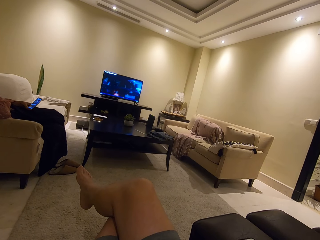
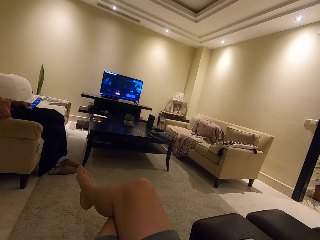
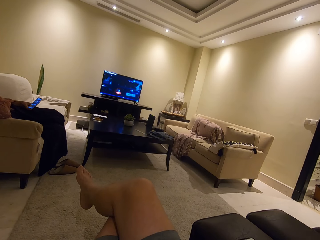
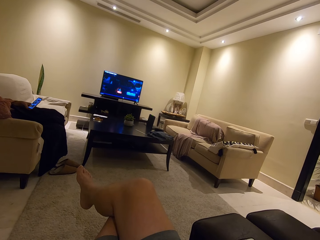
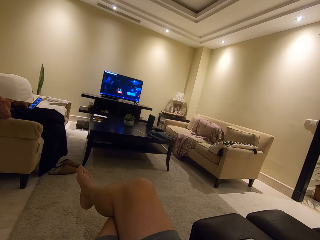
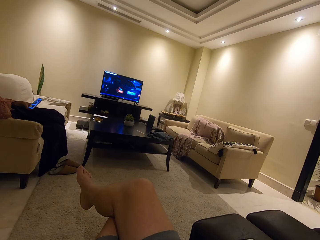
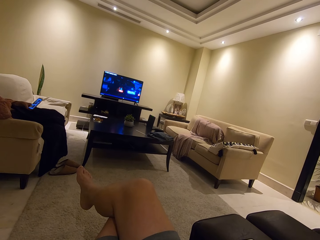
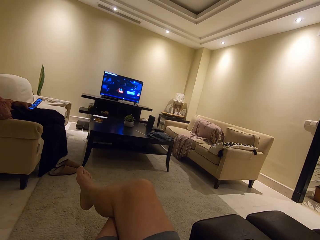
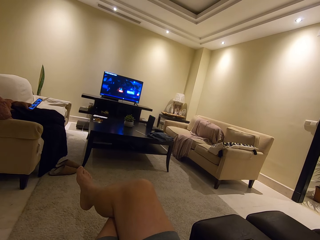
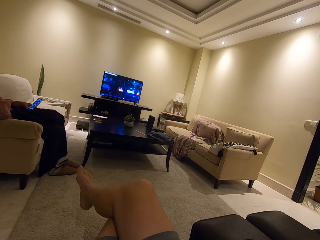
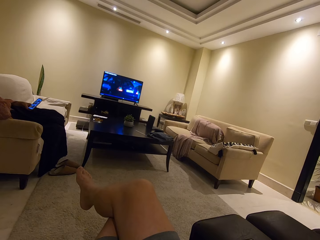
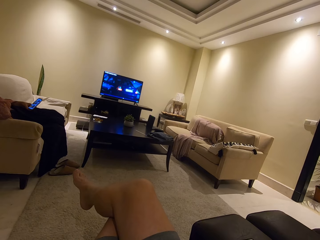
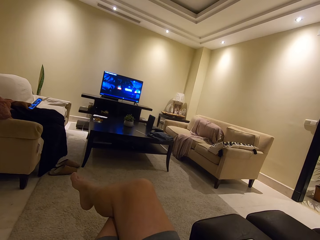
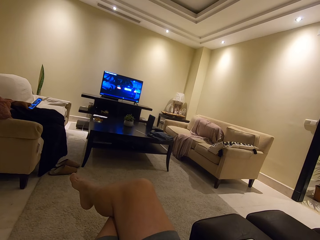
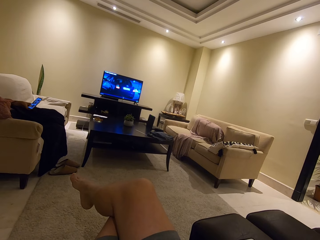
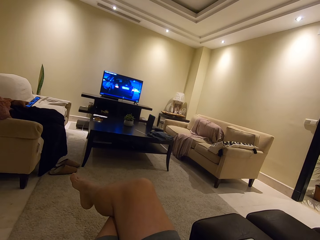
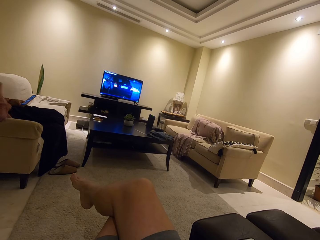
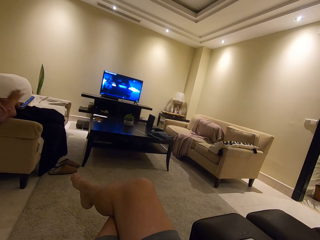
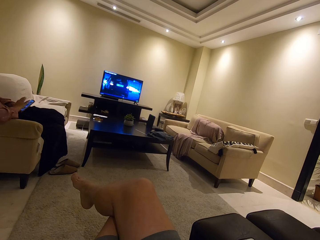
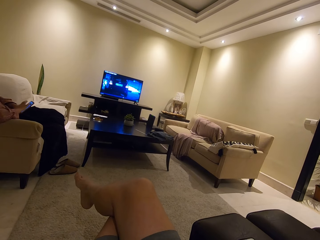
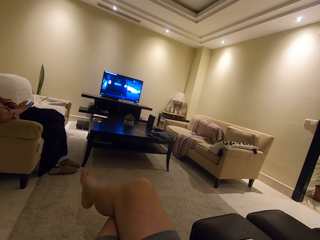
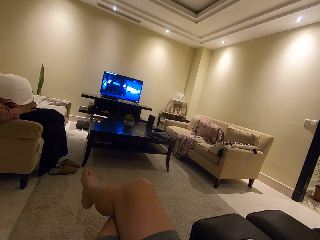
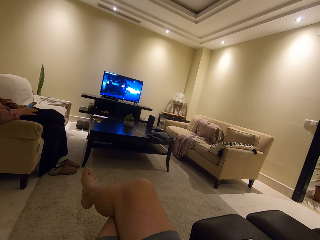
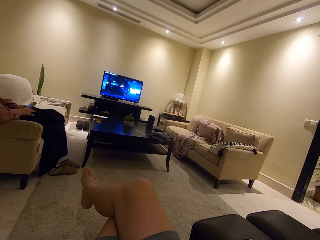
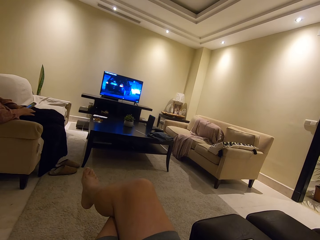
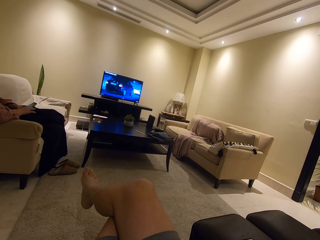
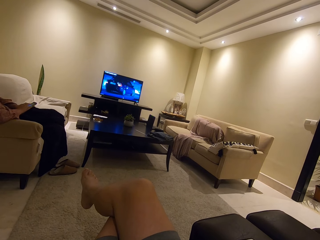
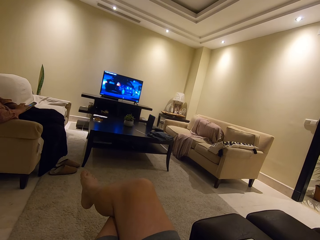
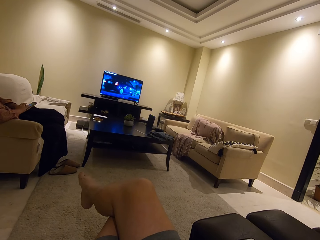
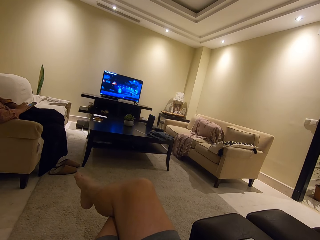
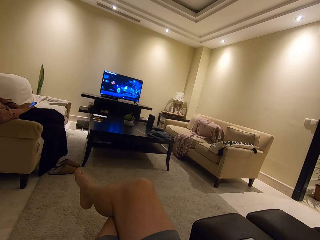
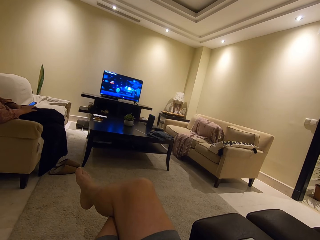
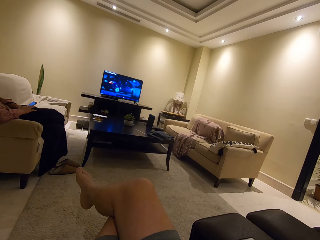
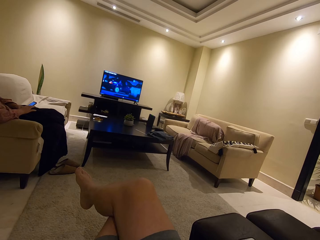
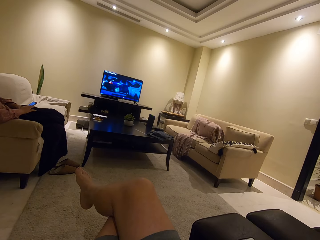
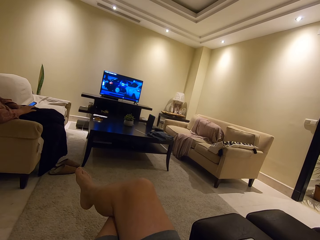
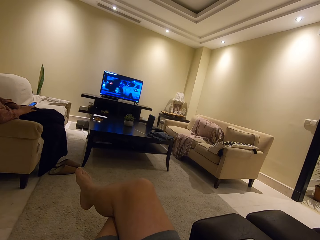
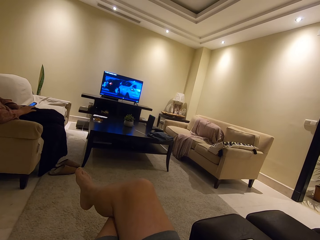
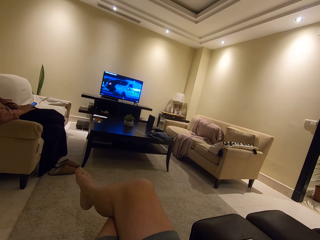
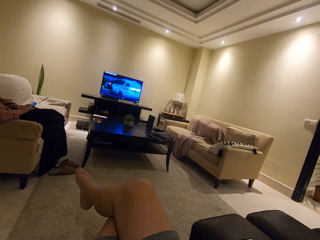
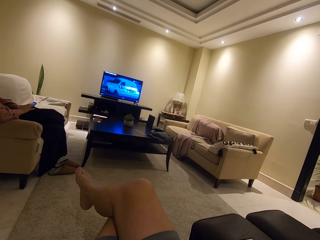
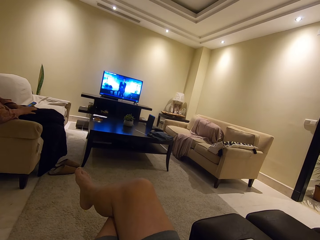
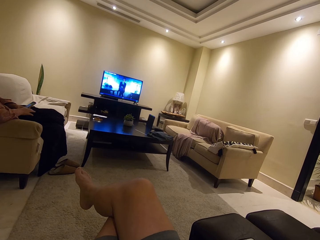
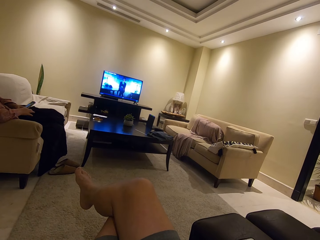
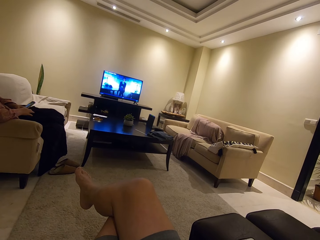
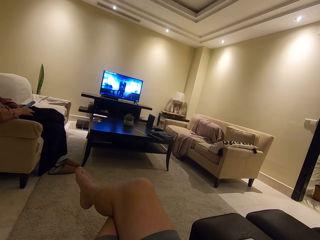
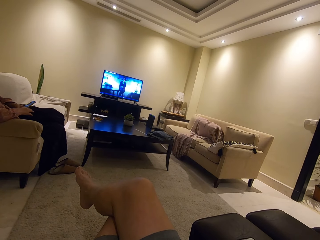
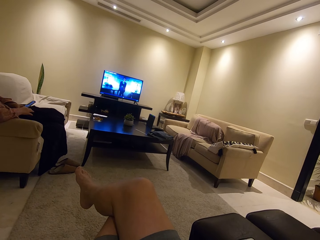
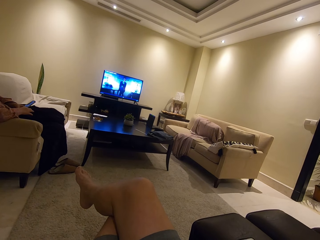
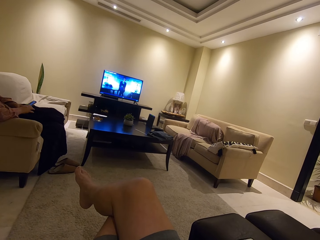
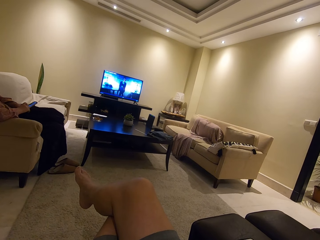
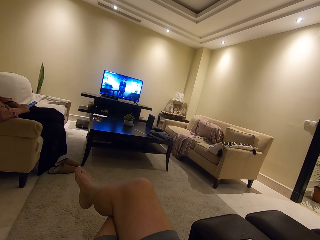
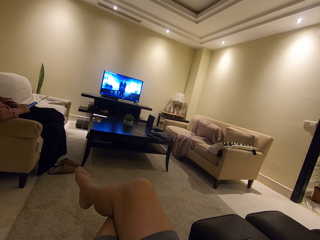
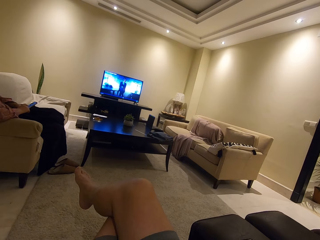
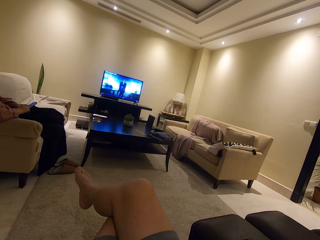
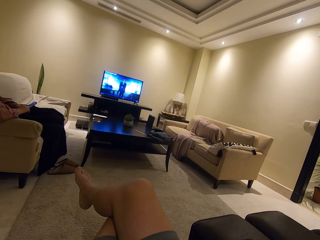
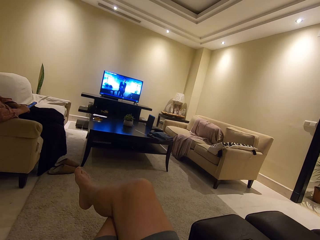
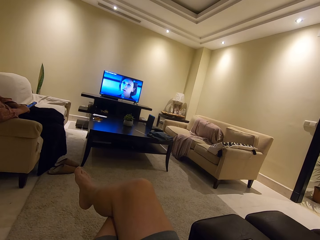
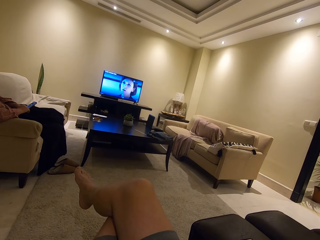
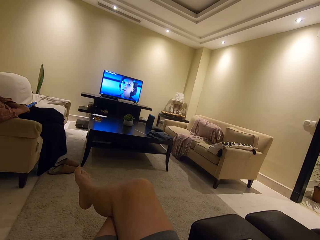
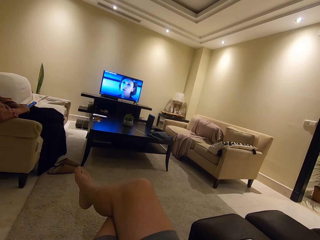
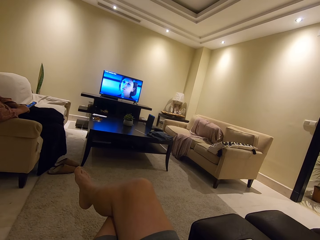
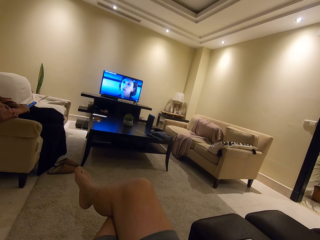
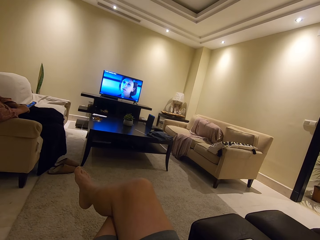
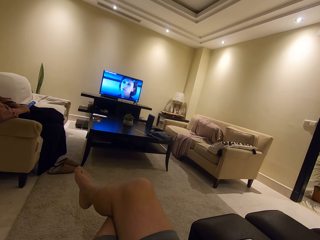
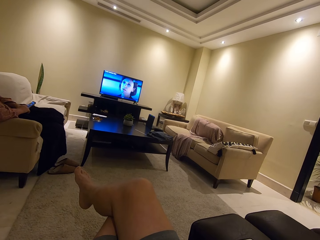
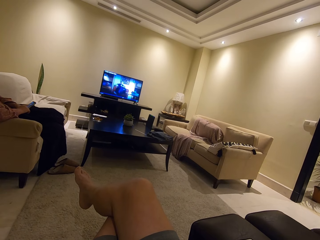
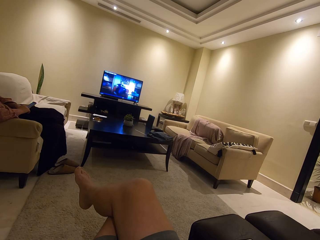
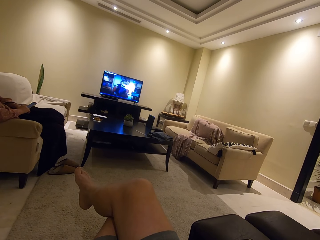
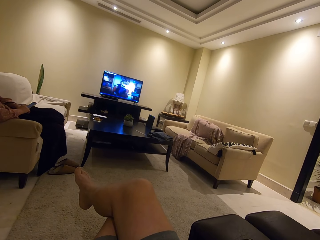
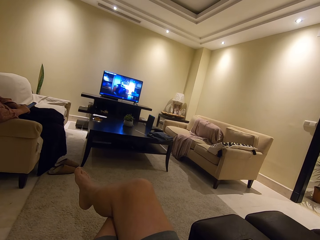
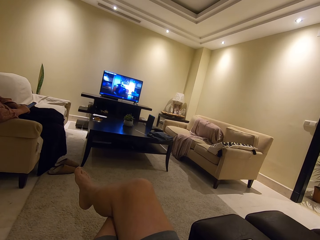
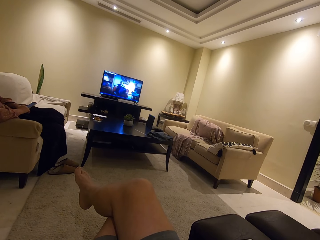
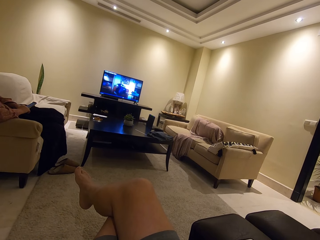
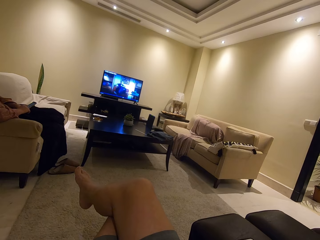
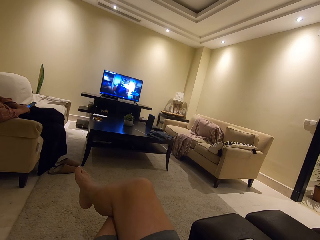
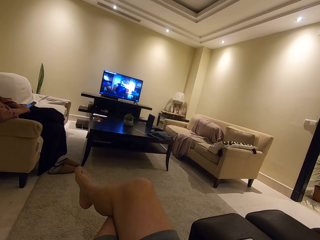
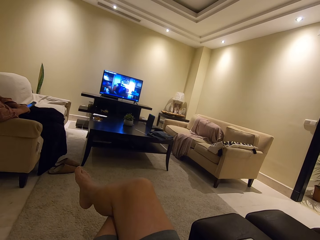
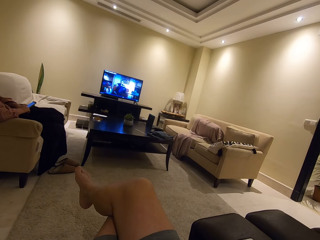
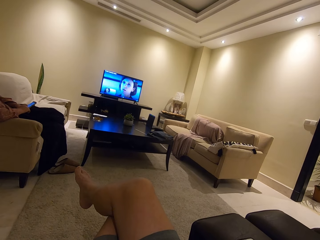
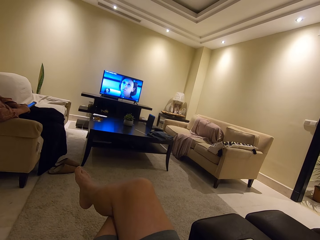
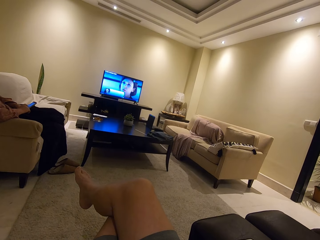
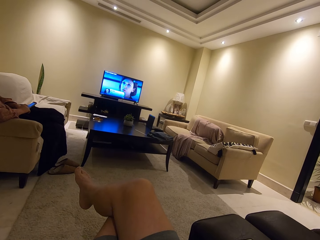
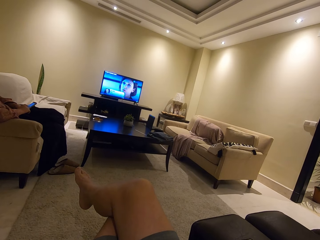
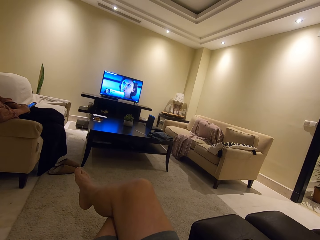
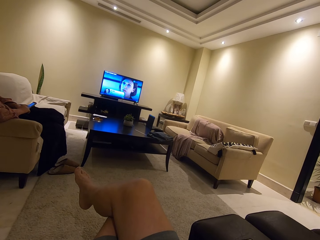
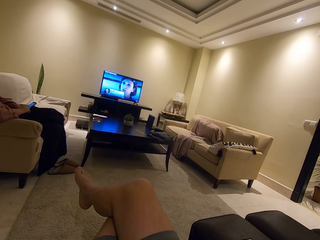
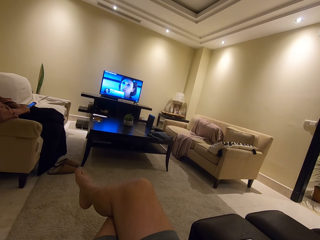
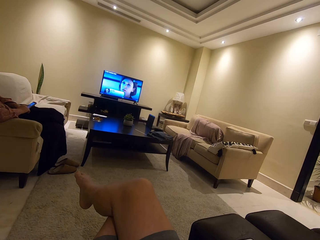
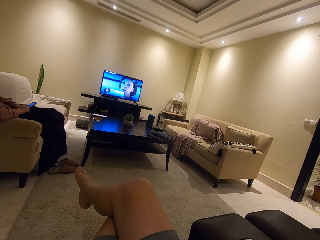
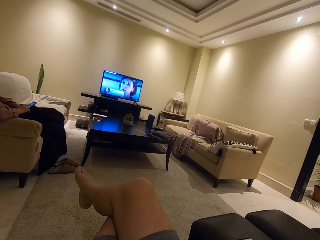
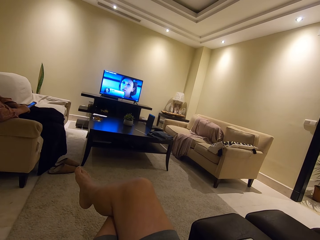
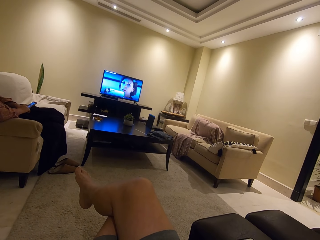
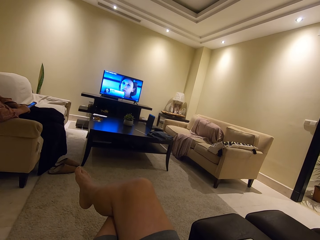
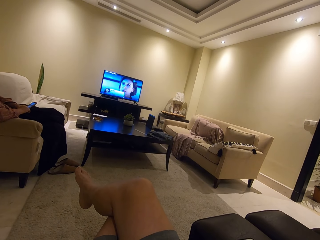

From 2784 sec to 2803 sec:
The camera wearer moves the toes. A woman operates a phone. The camera wearer watches the television. They watch the television.

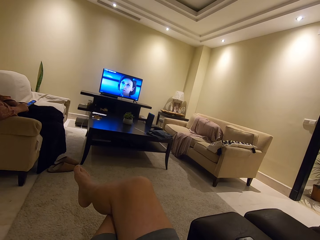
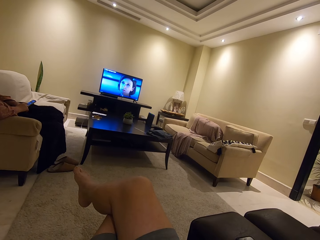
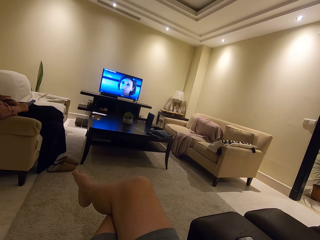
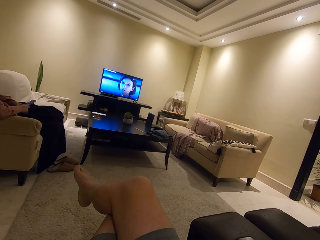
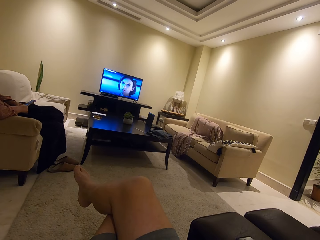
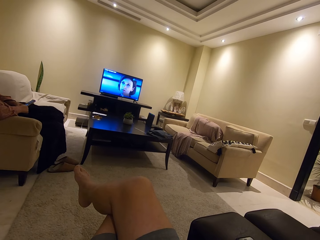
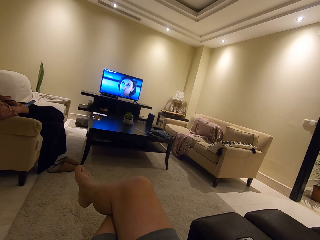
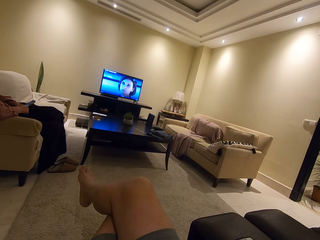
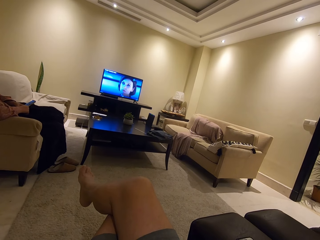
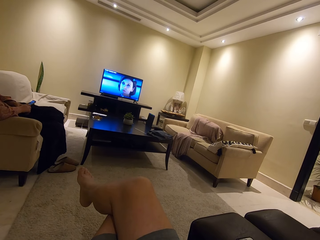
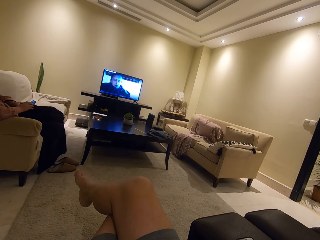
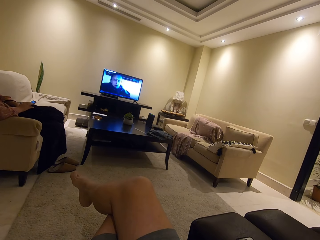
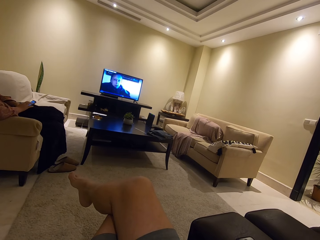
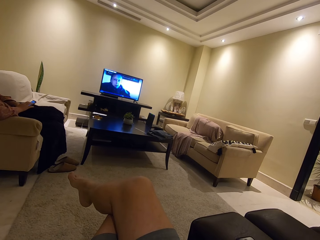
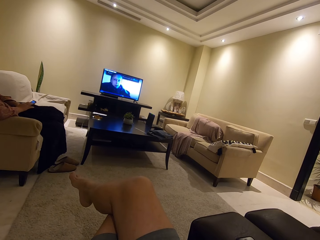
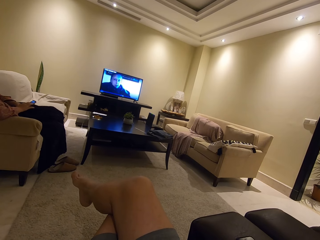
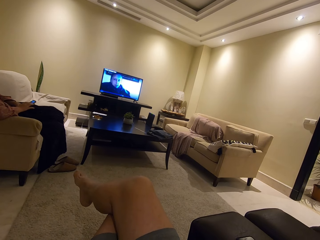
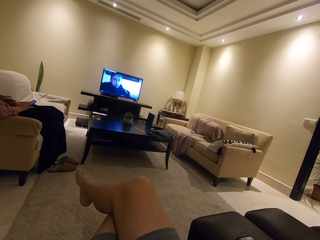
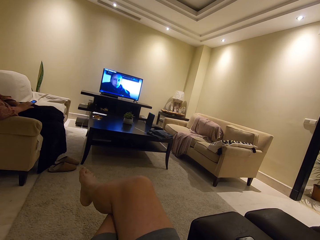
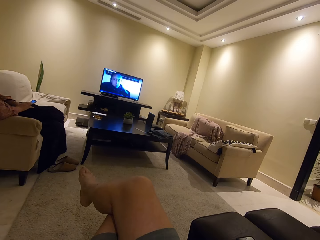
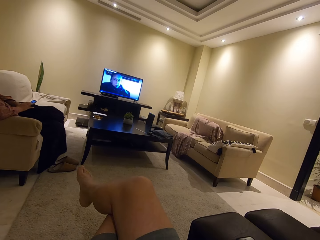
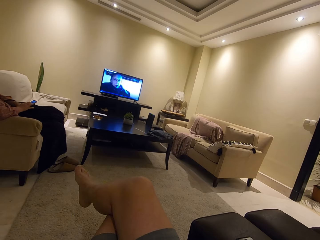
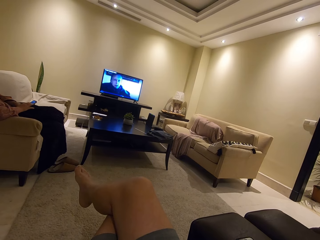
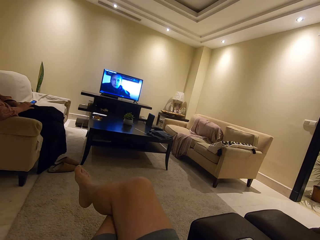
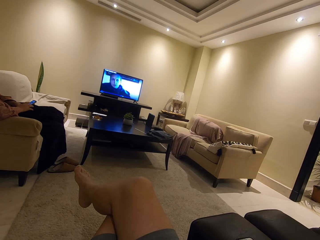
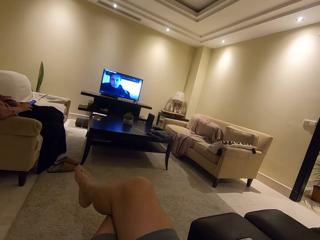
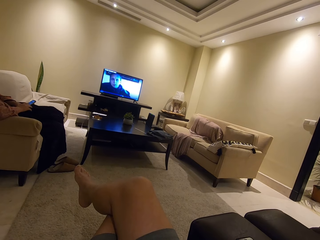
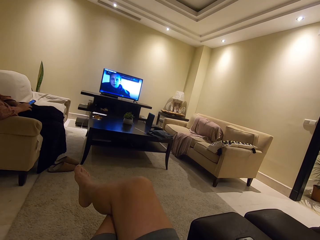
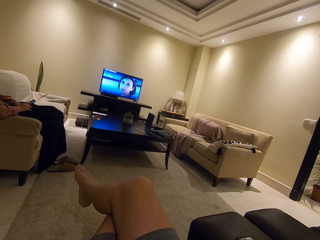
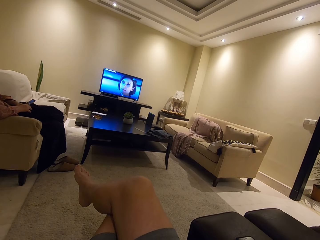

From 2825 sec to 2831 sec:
The camera wearer moves the leg.
